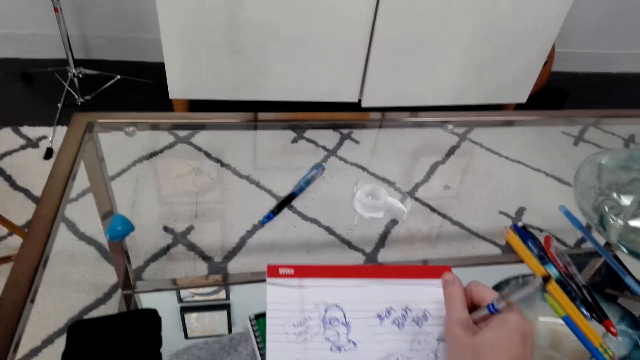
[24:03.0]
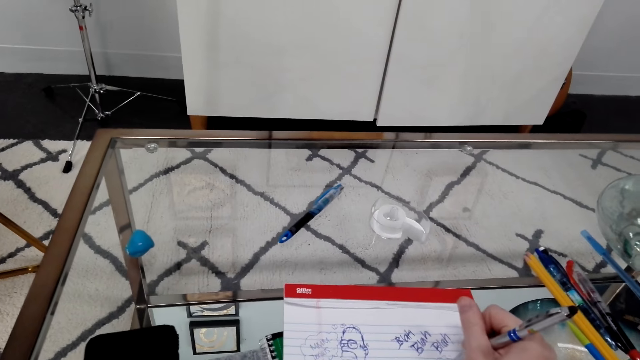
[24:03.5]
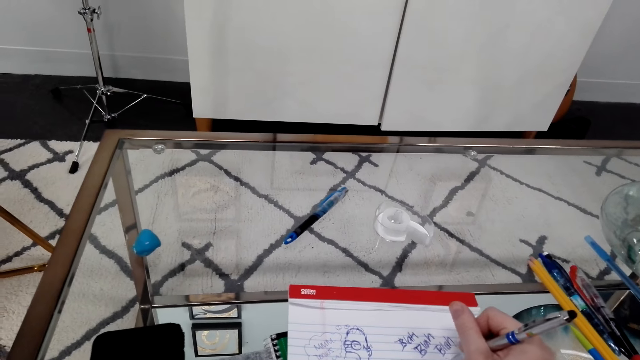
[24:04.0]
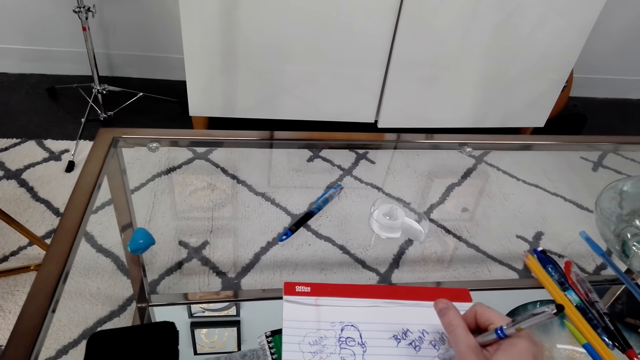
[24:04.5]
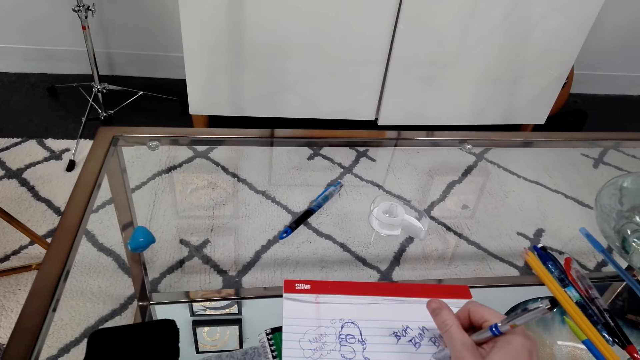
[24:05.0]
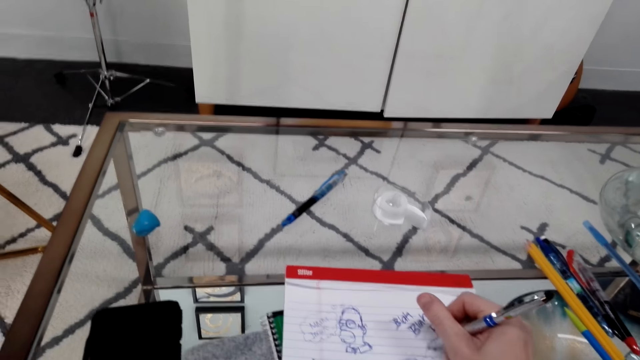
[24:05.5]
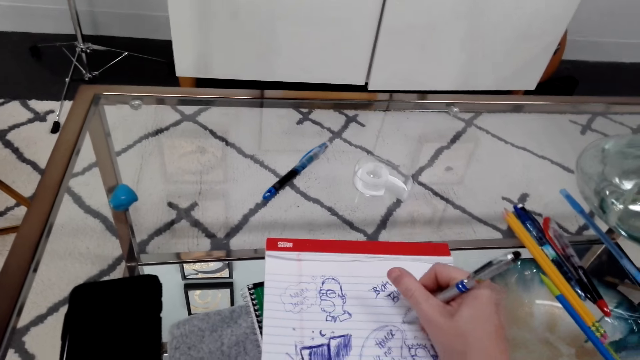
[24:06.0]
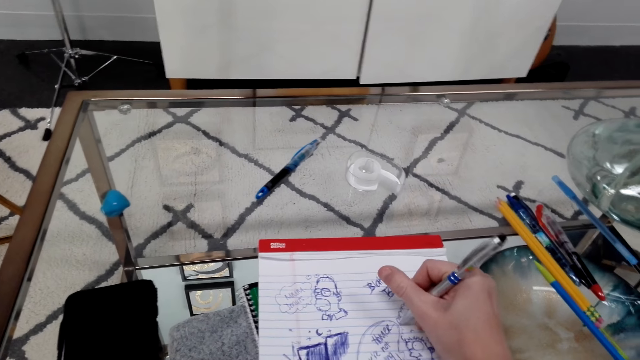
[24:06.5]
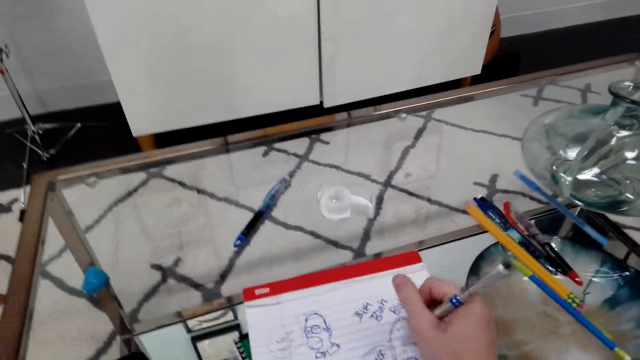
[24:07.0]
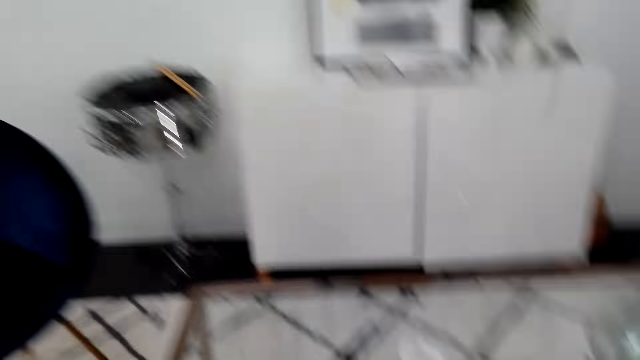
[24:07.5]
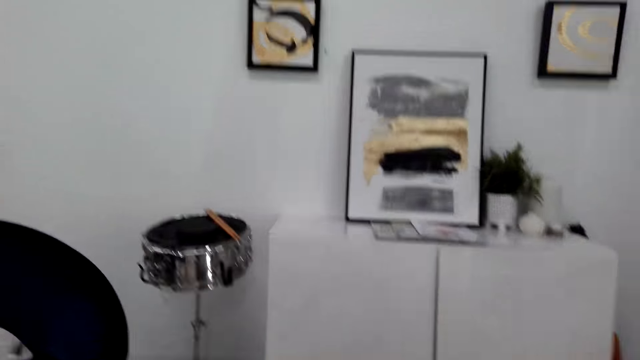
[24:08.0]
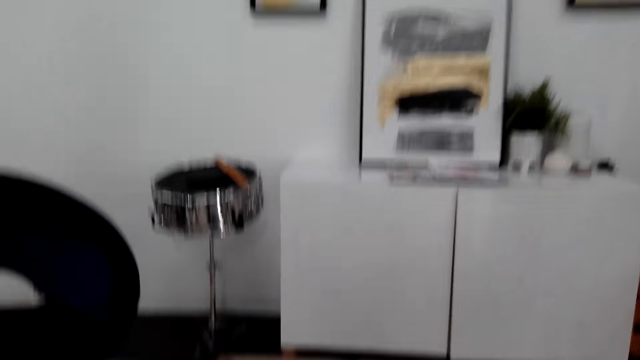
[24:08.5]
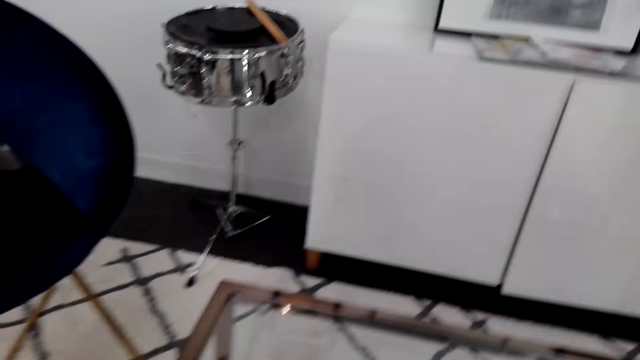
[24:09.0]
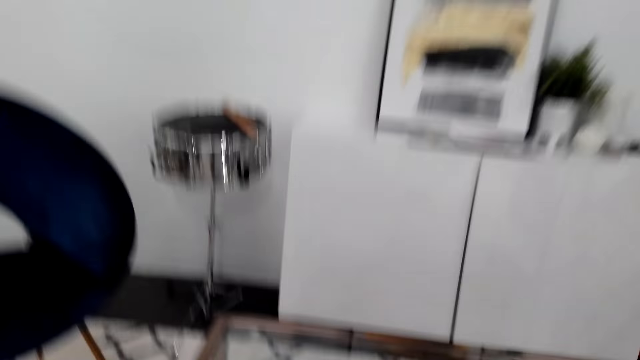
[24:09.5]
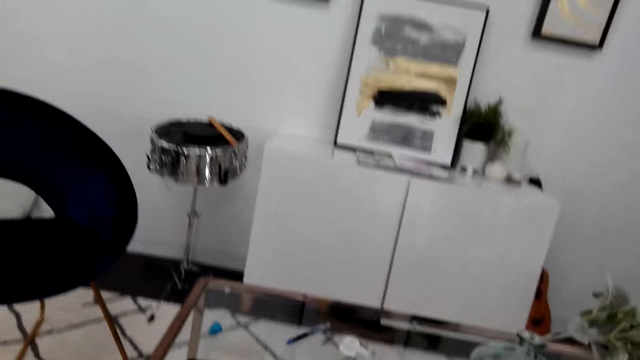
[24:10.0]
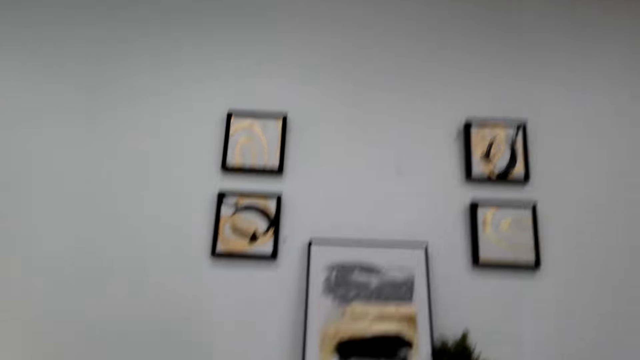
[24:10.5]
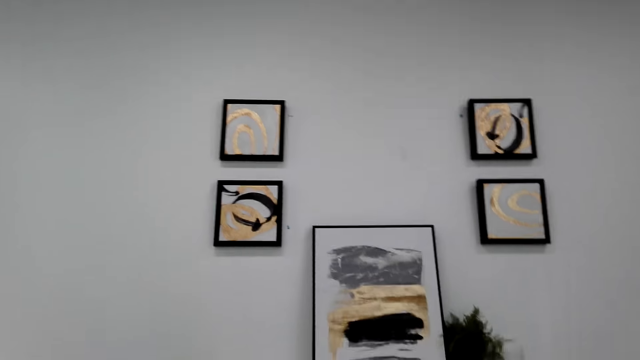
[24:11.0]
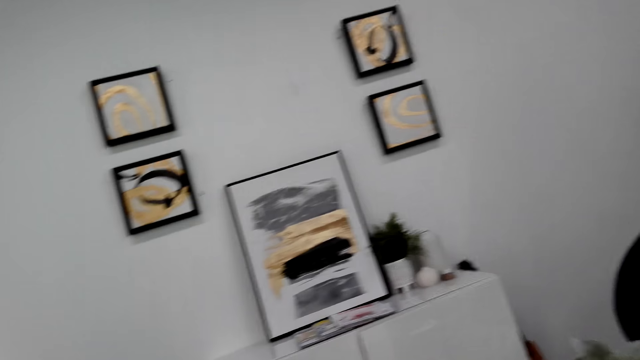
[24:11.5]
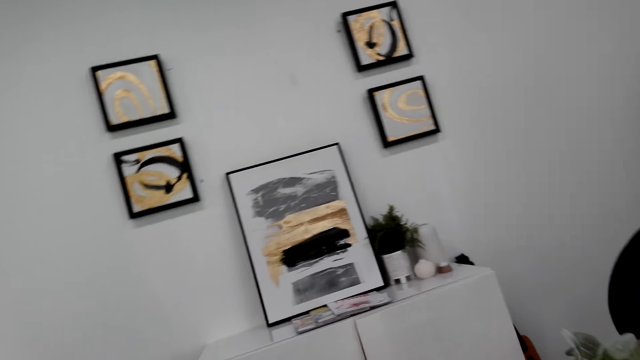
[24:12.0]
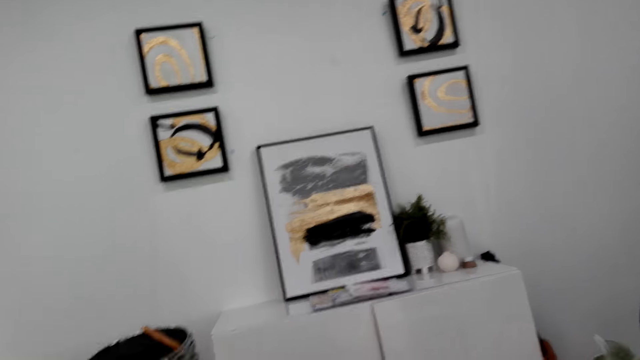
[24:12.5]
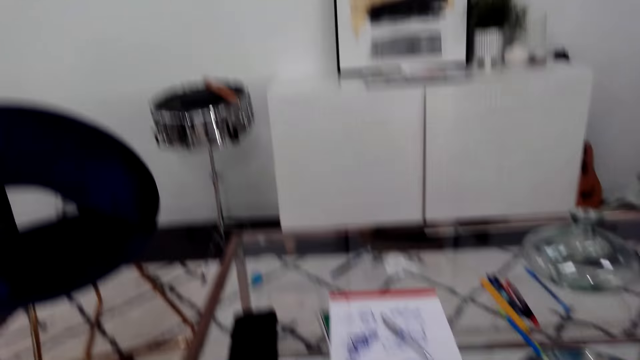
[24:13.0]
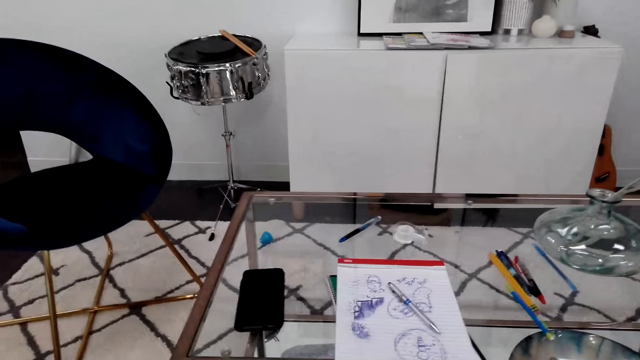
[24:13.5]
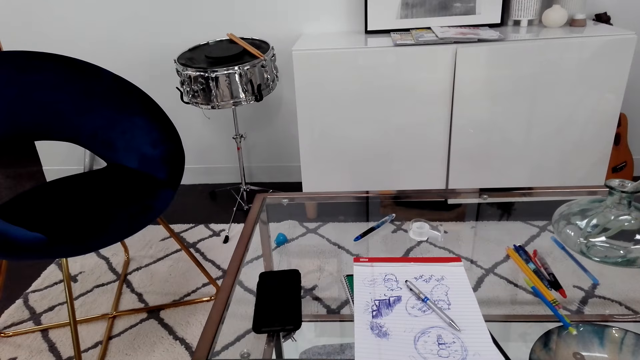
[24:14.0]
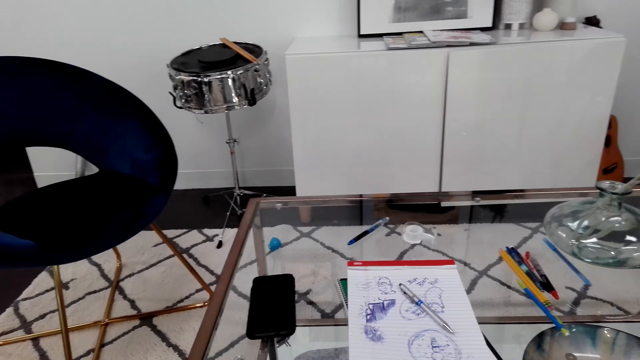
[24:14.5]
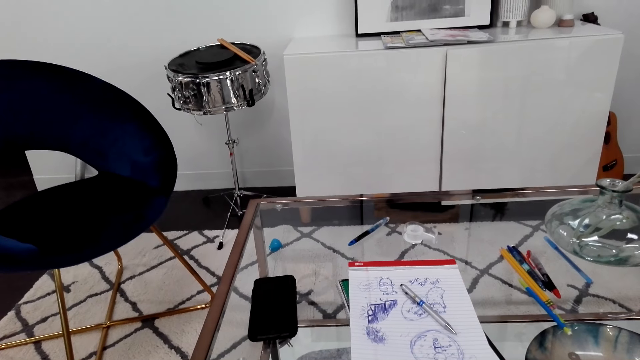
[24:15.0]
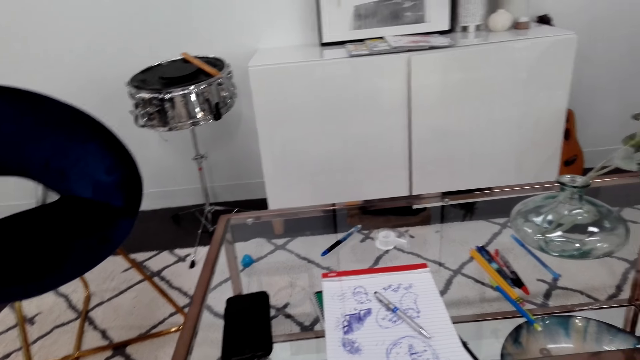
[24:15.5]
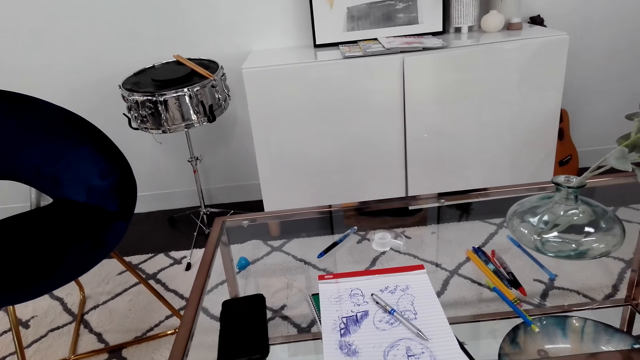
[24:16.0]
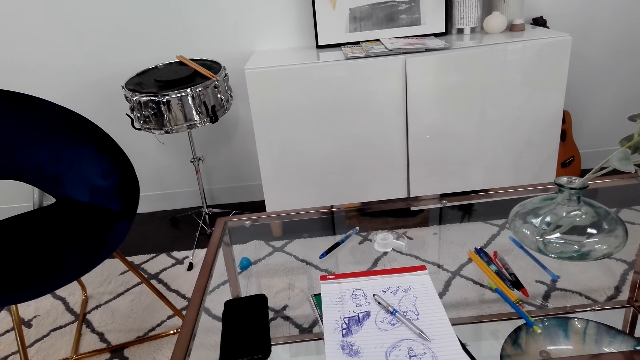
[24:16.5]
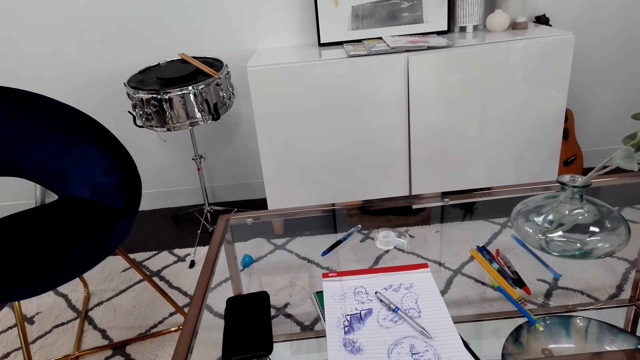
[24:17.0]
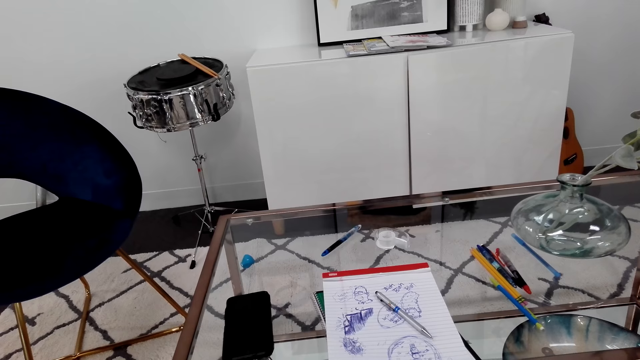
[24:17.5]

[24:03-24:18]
The camera wearer looks around. They put the pen on the table. They look at the paintings on the wall. They move around. They look around.

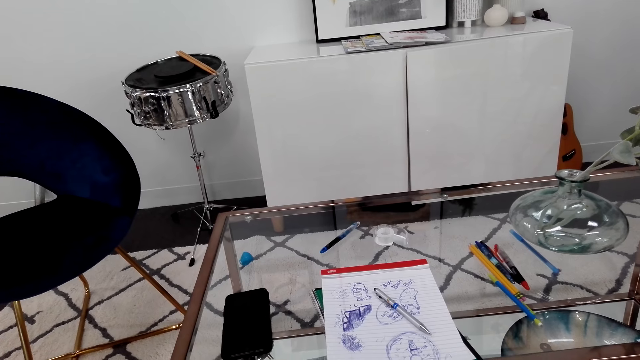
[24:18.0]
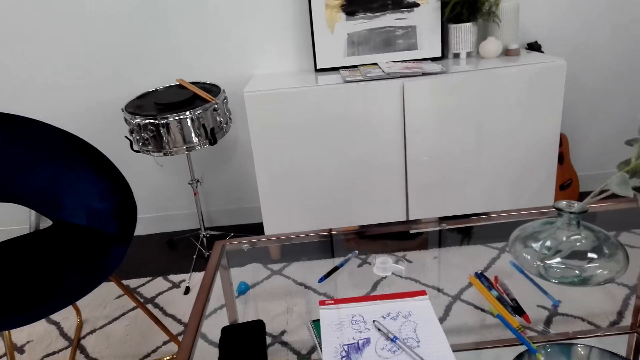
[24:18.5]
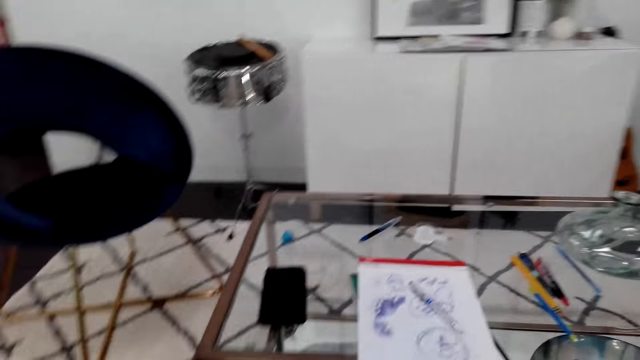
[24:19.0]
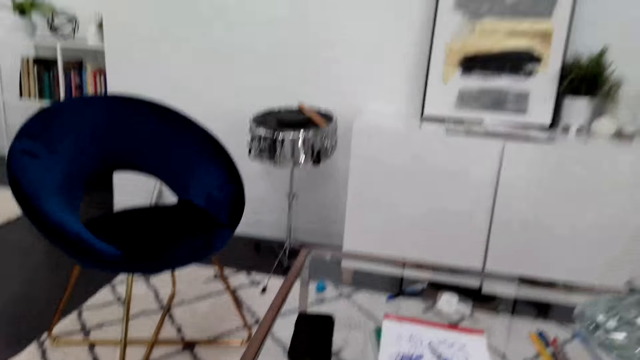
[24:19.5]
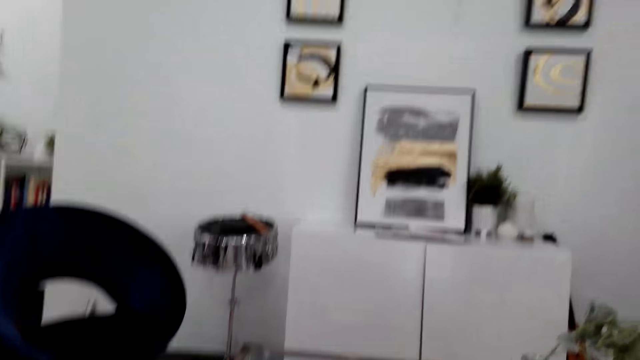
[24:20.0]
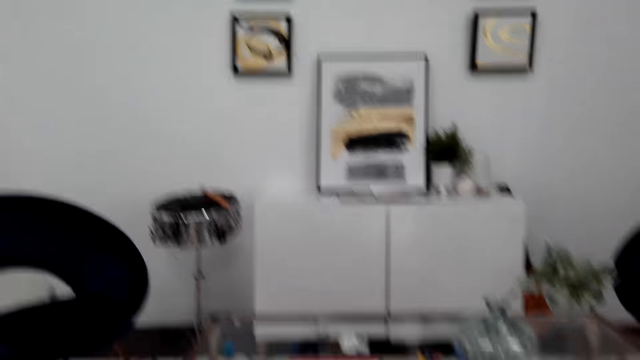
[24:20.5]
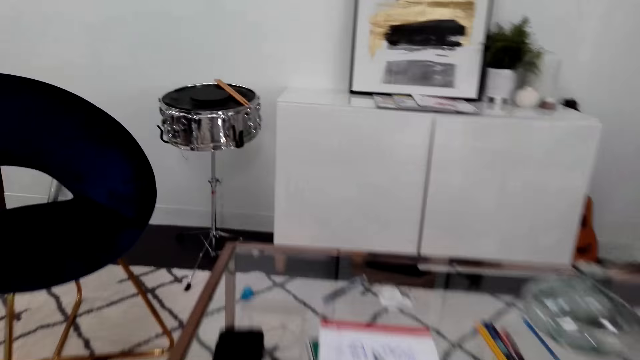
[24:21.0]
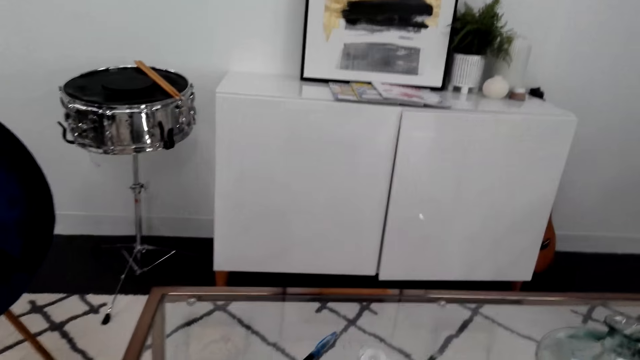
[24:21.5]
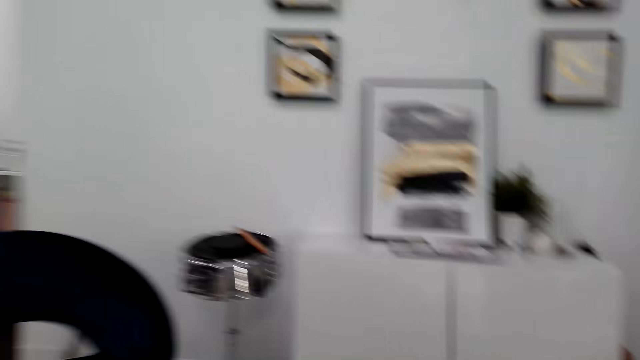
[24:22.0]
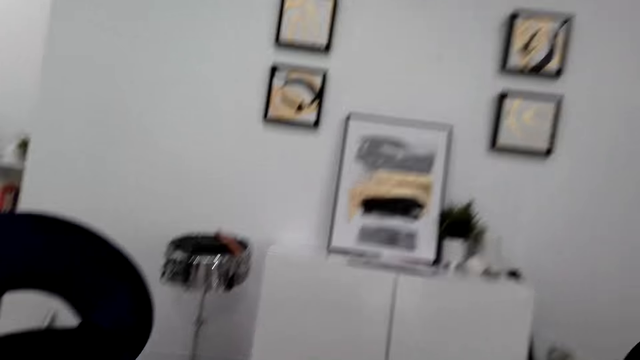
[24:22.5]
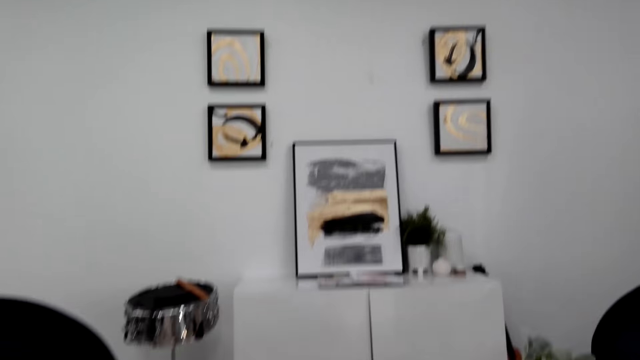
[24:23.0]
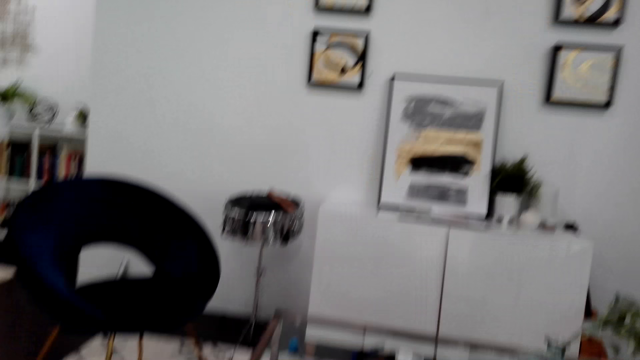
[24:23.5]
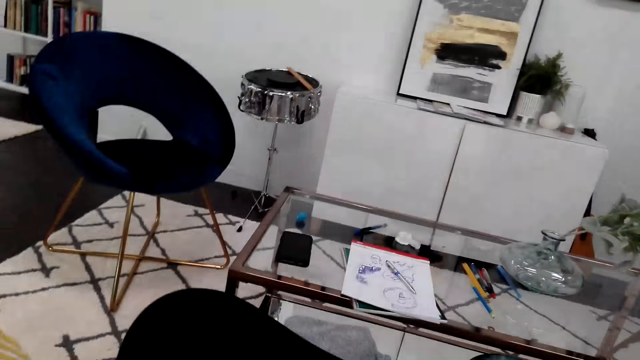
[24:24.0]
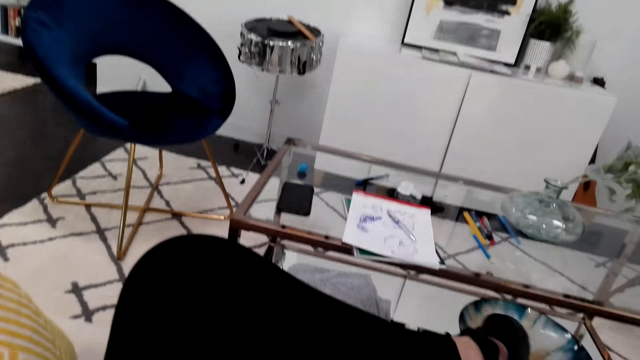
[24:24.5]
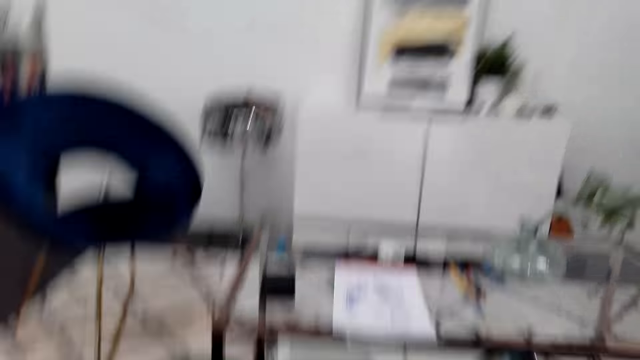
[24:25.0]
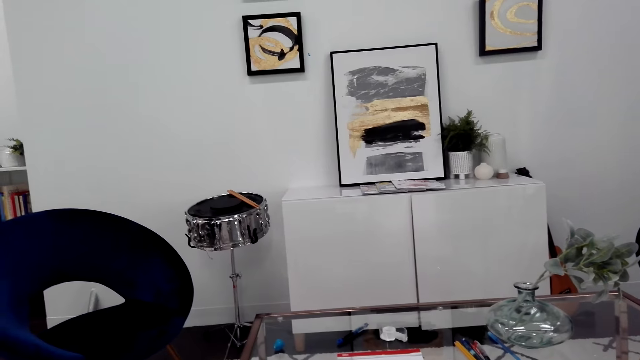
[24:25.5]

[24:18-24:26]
The camera wearer moves a leg. They move around.
